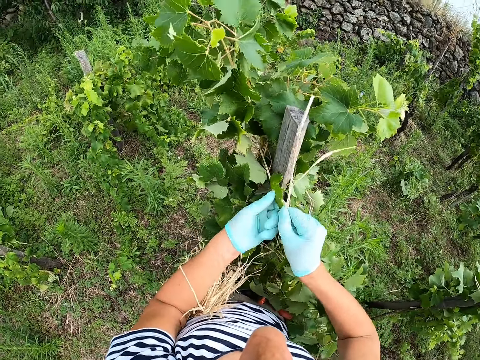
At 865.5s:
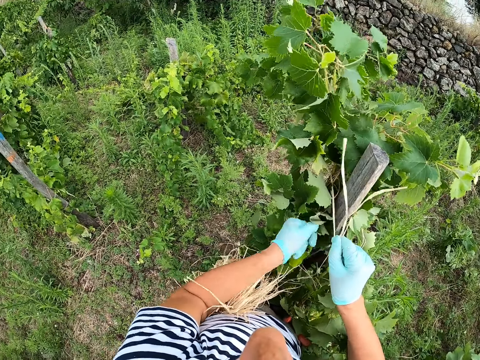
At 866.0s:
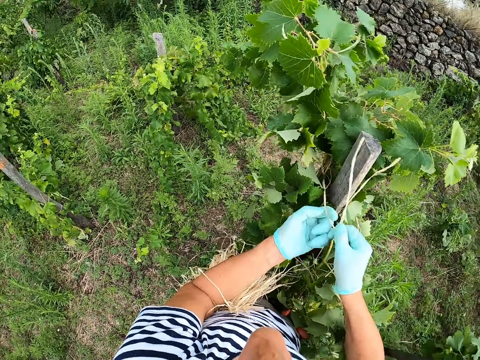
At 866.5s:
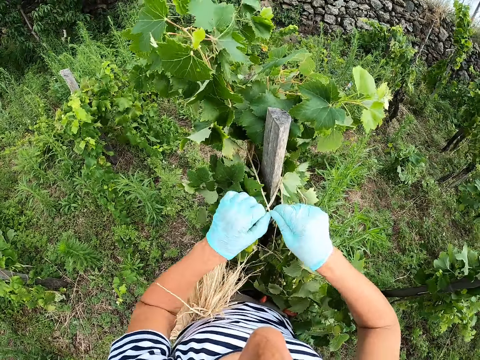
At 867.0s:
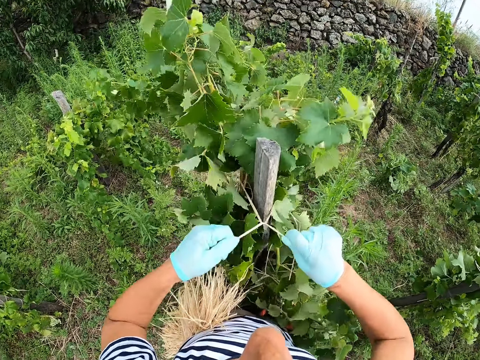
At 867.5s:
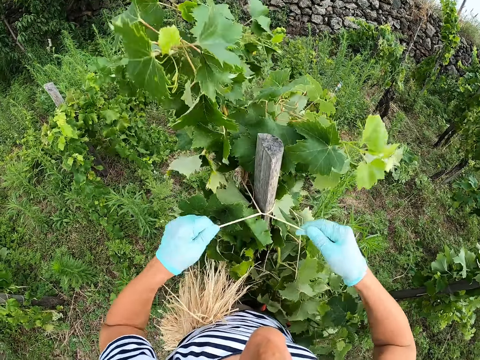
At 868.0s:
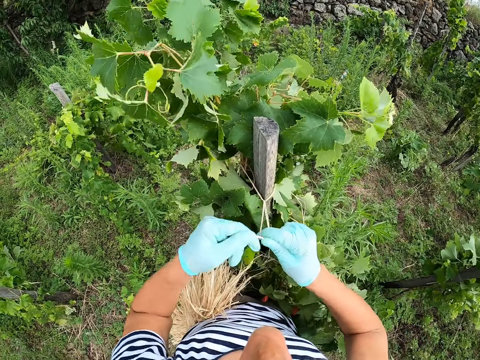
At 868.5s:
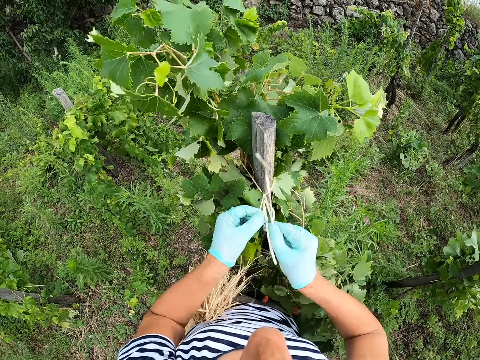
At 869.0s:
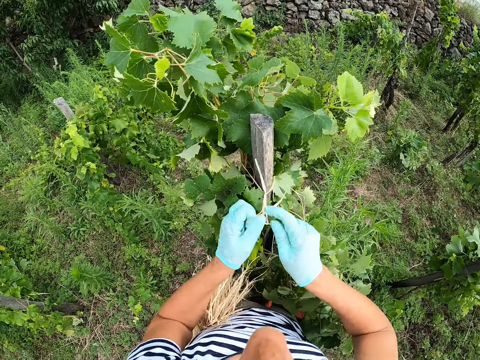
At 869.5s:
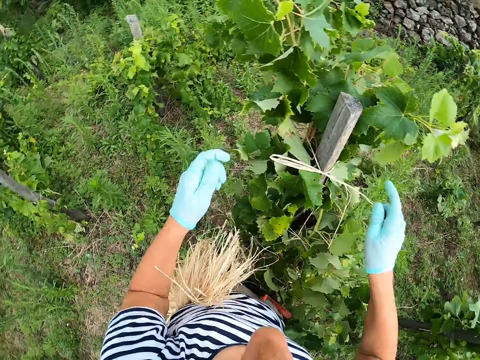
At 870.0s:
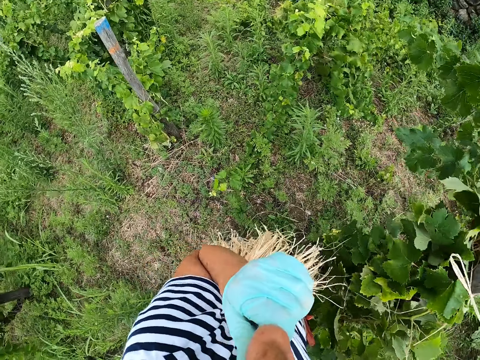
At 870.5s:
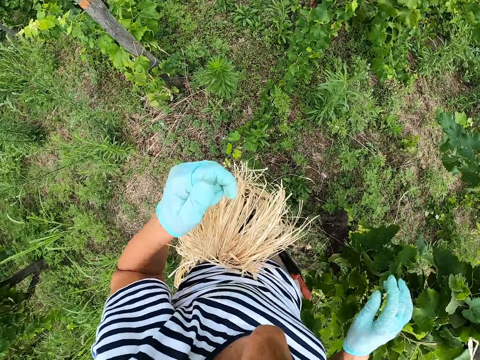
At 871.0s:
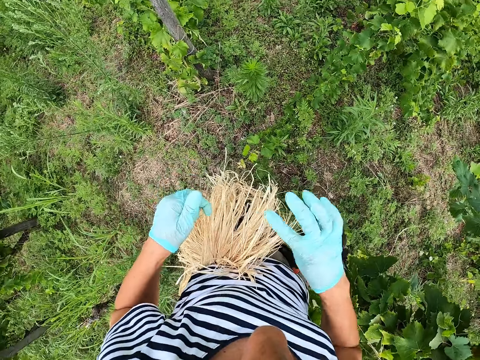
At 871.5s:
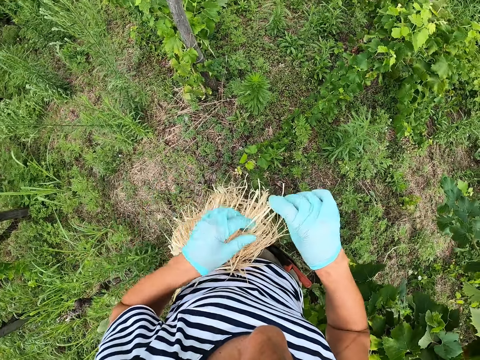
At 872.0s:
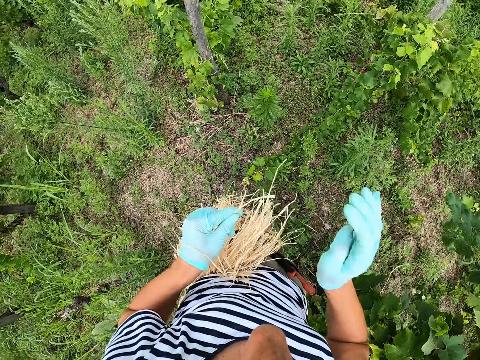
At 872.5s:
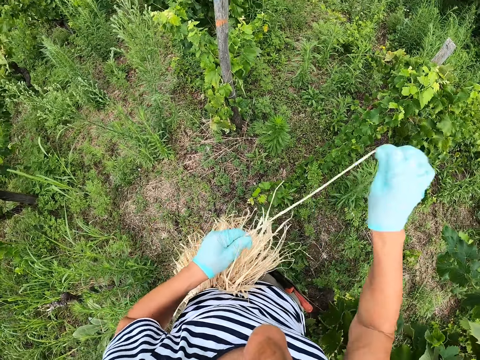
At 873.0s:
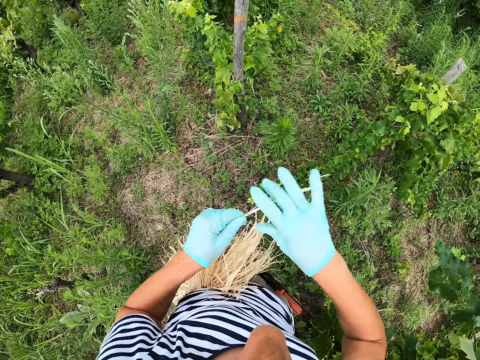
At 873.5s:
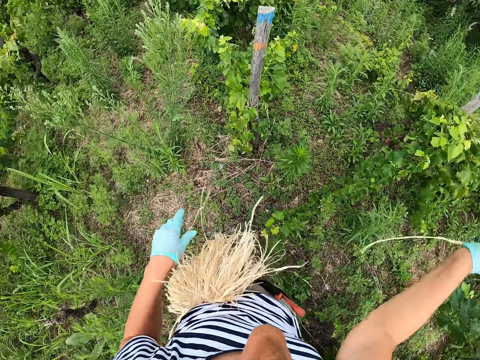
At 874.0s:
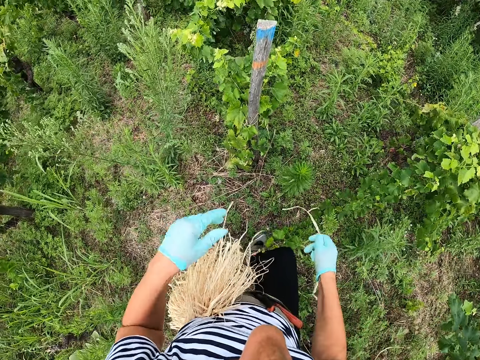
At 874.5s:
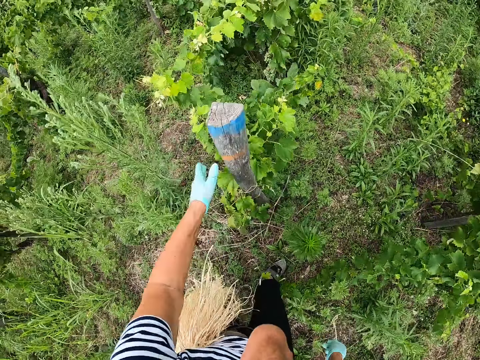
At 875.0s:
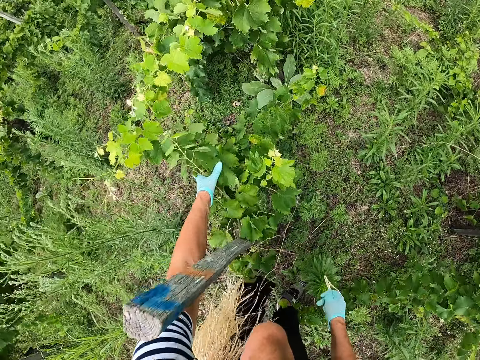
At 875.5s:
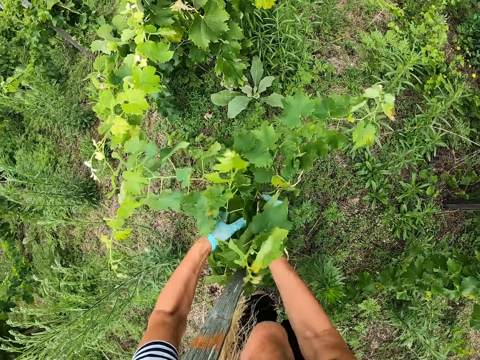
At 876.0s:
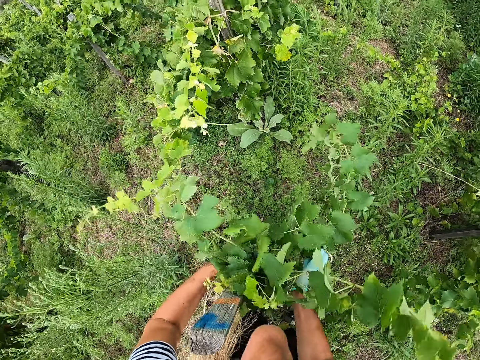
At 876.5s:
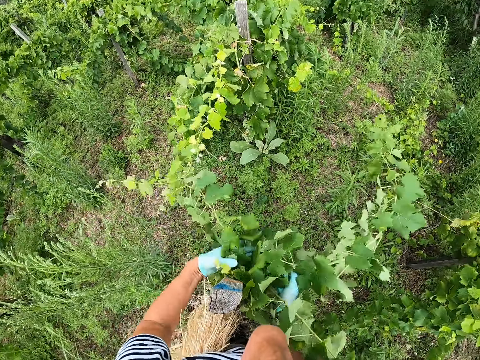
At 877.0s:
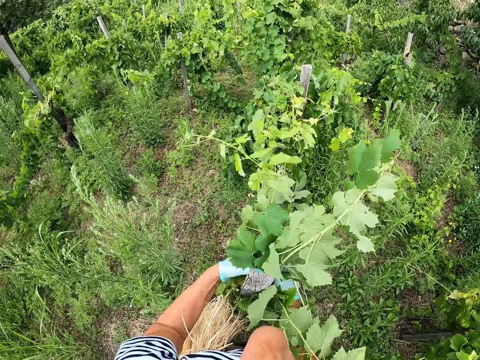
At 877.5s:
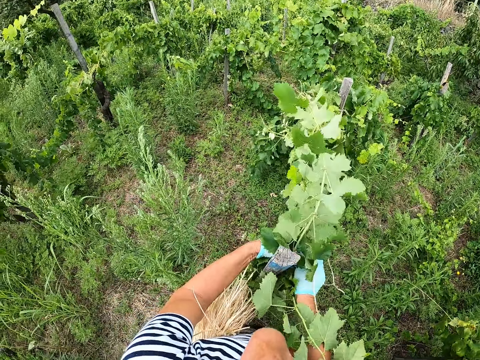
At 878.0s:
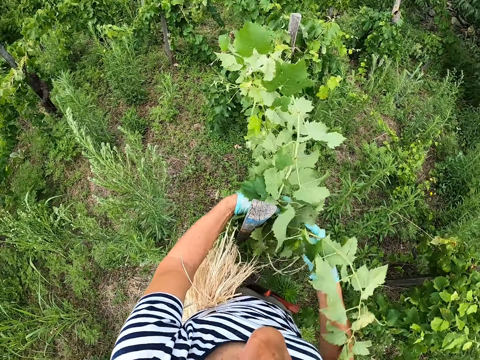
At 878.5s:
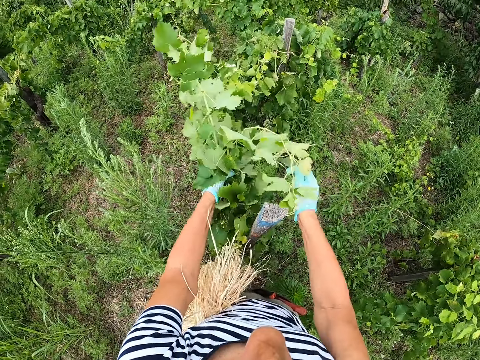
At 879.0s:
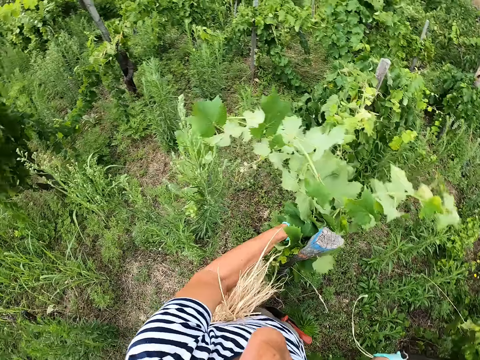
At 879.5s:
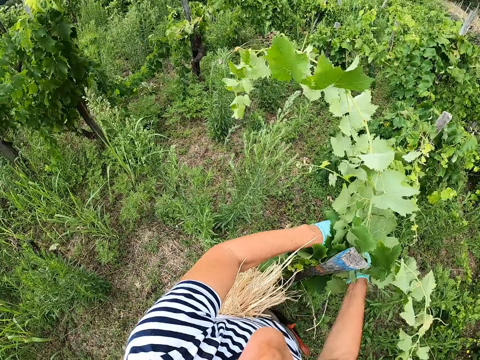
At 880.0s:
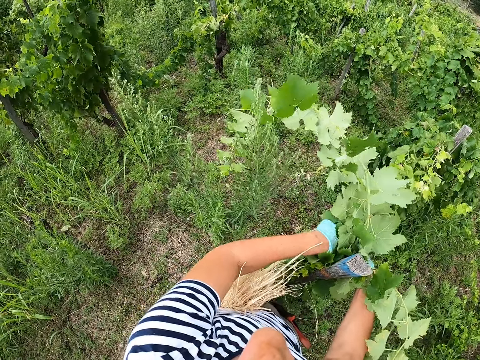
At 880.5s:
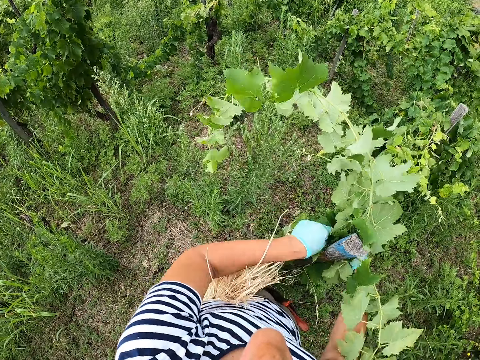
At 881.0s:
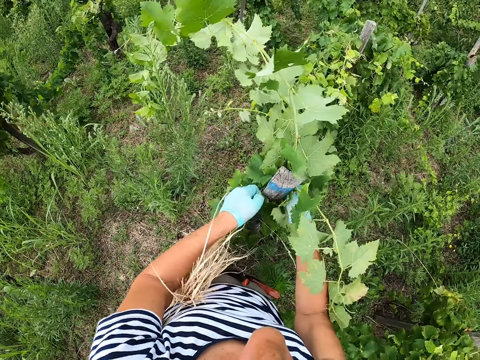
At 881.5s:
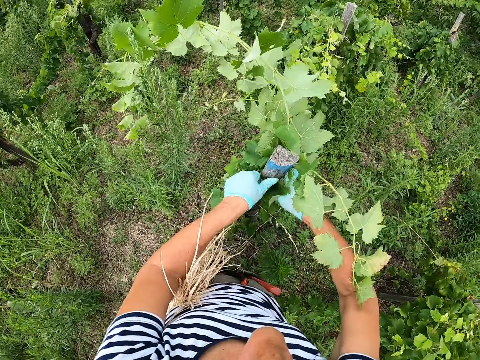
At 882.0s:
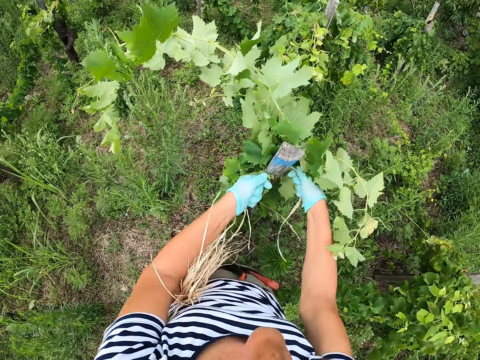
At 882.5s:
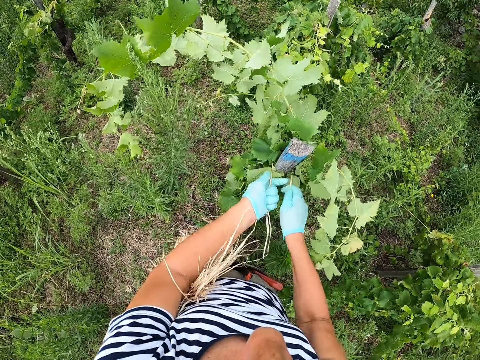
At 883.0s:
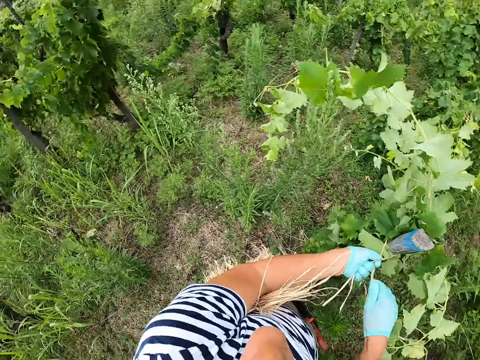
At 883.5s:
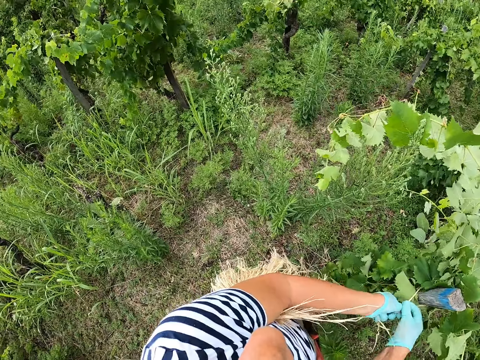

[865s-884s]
The camera wearer pulls the string from the mouth. They hold leaves. They align the plant. They tie the leaves together. They tie the plant on the pole.

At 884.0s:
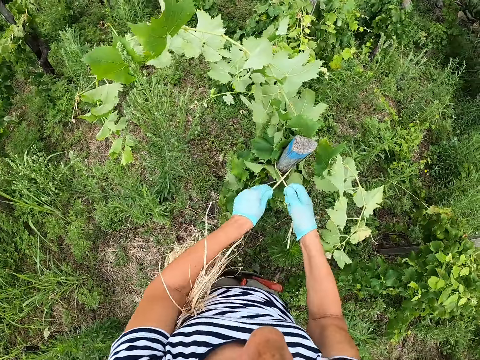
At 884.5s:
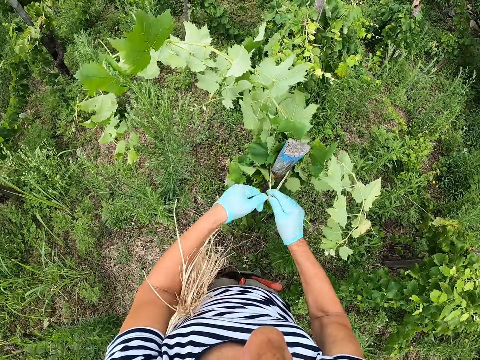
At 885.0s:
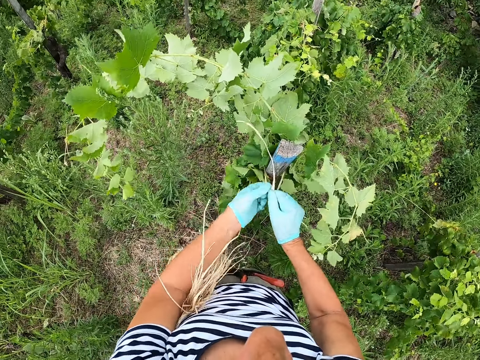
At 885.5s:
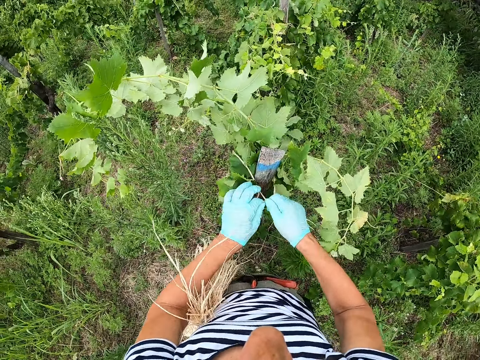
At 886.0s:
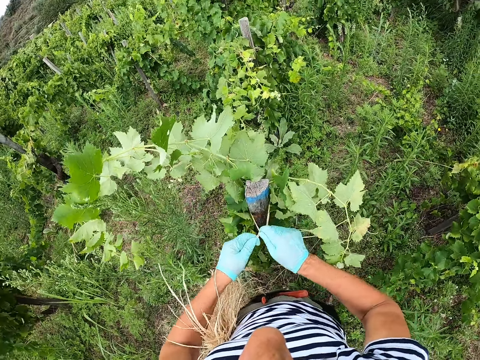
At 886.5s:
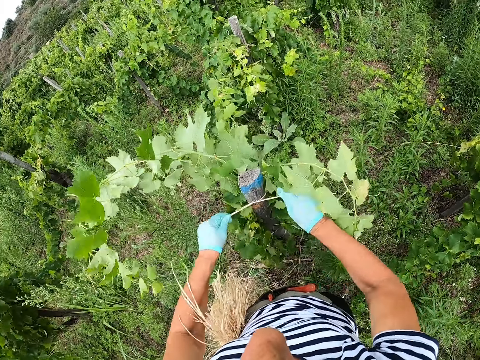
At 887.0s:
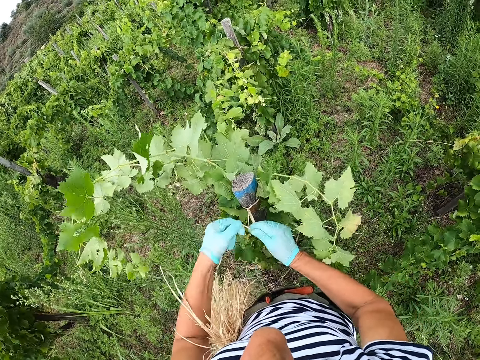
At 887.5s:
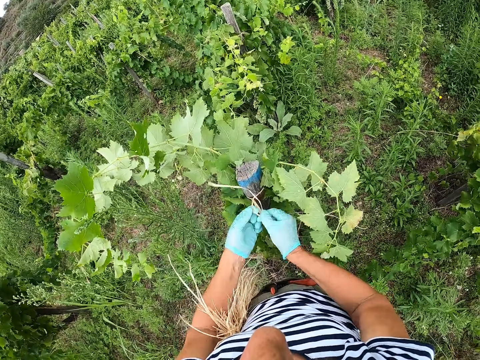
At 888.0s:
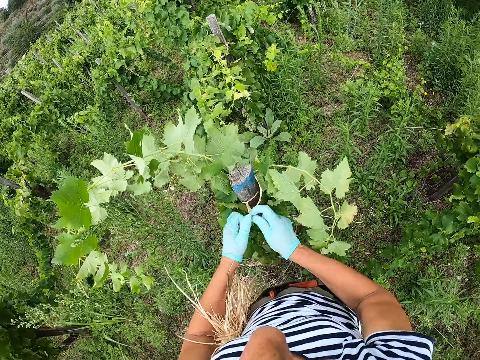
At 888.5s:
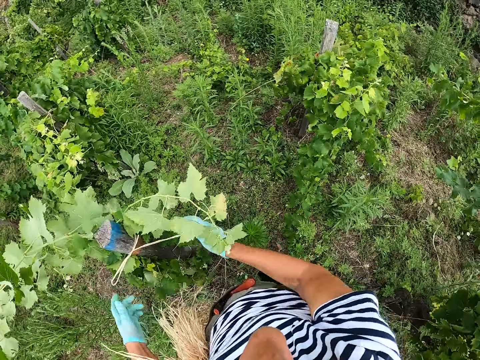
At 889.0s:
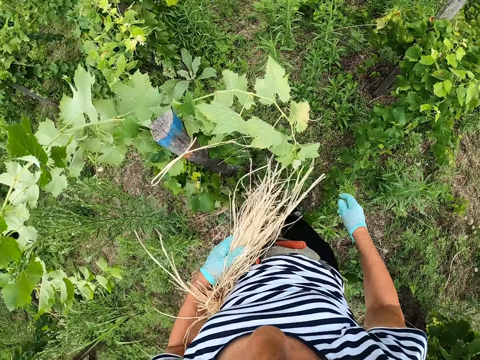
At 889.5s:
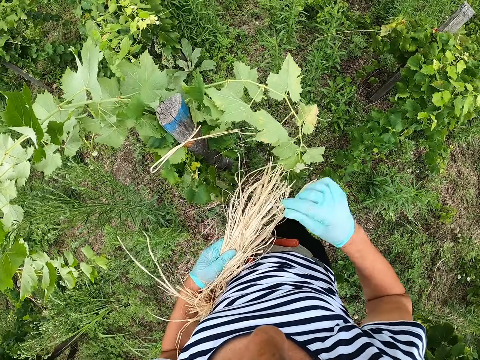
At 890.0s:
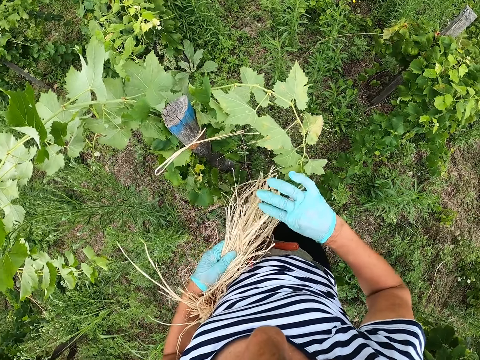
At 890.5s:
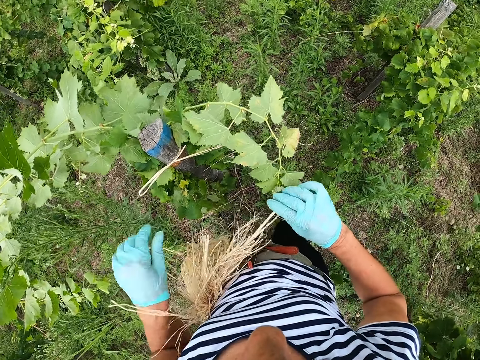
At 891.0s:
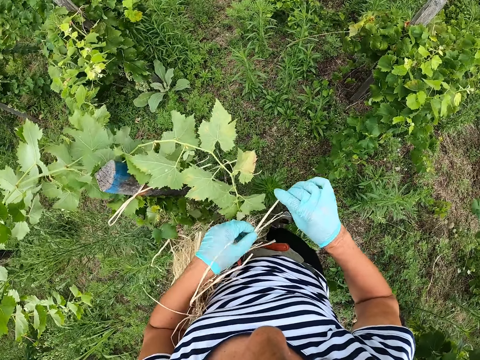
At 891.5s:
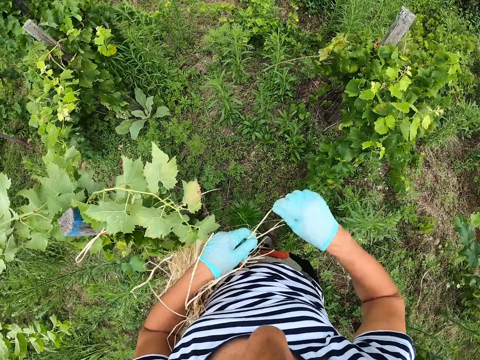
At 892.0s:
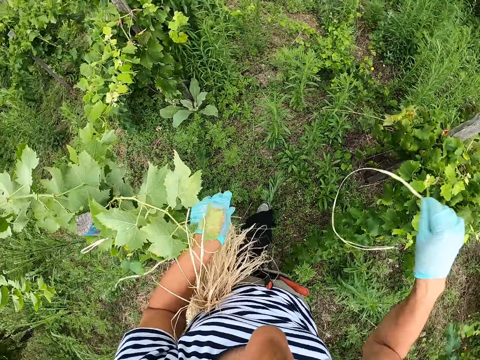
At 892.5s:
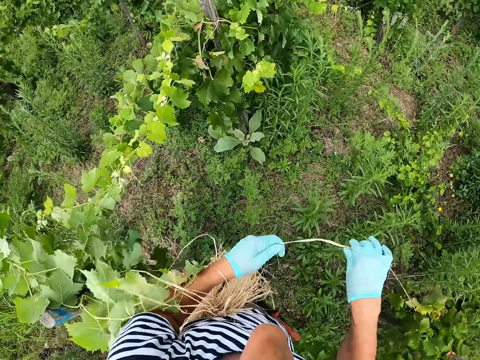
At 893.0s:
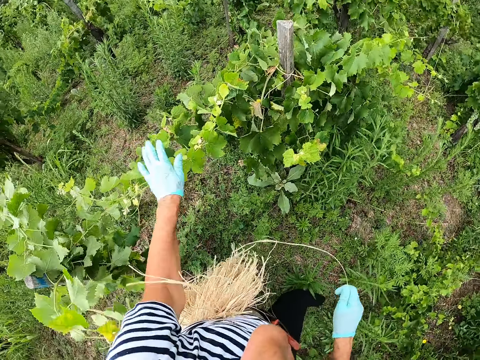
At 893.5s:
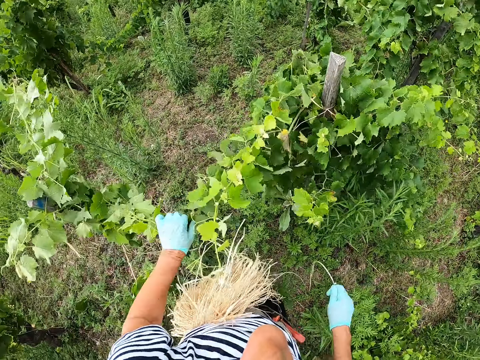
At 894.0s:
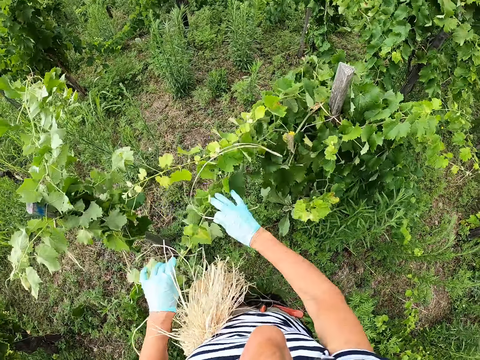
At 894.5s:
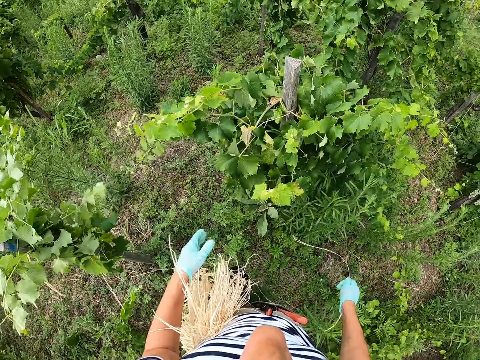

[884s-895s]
The camera wearer pulls the string from the waist. They make a step.
